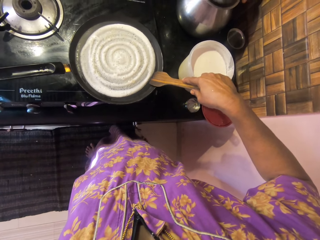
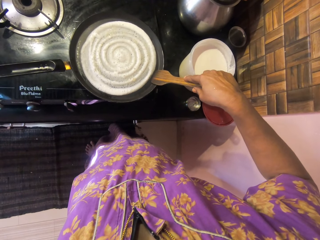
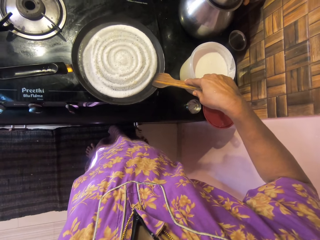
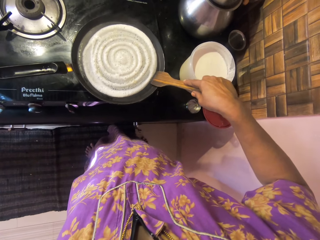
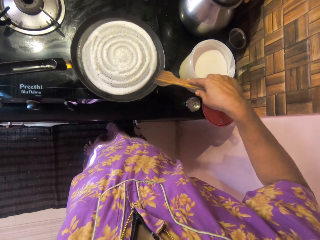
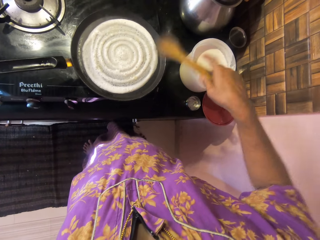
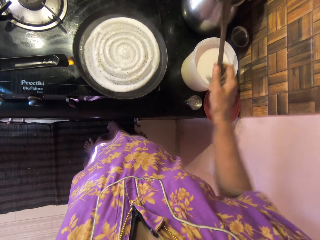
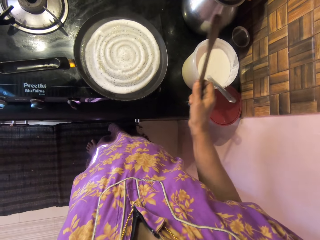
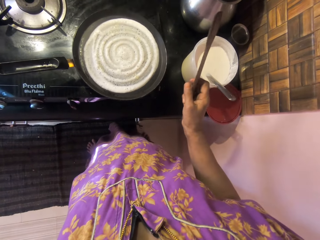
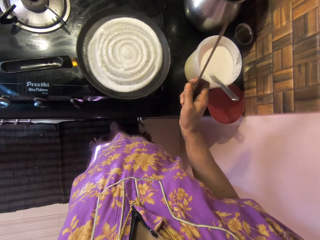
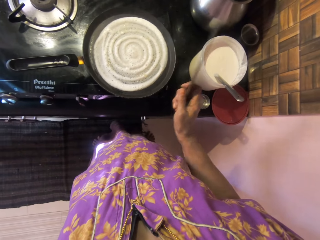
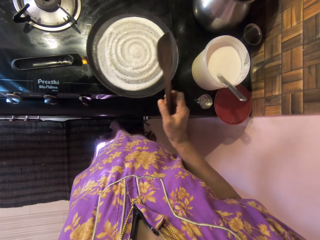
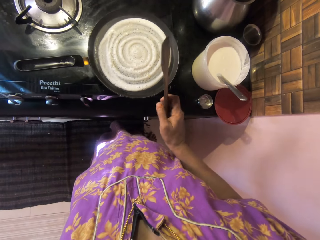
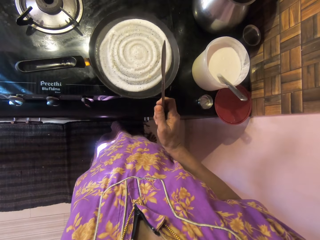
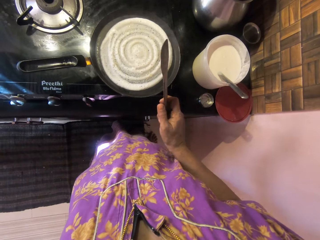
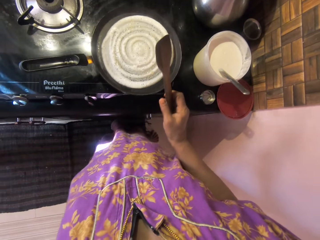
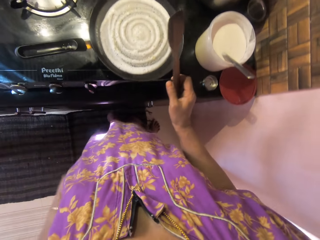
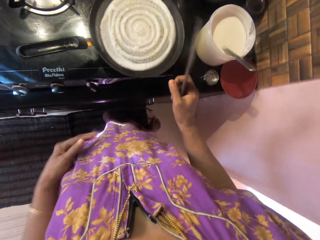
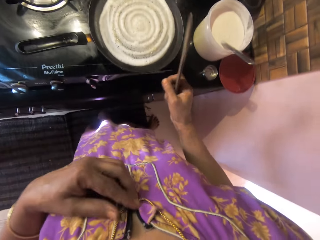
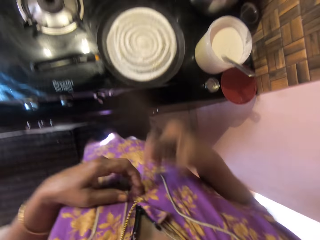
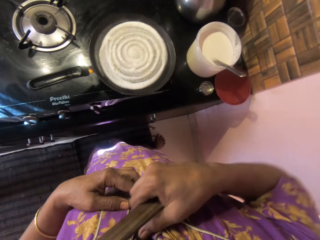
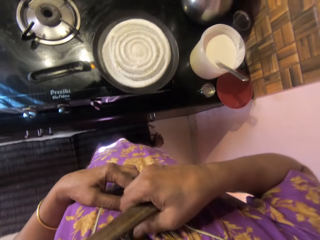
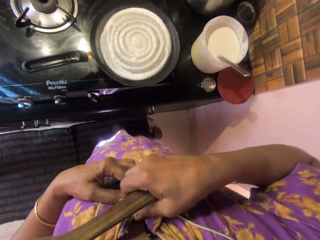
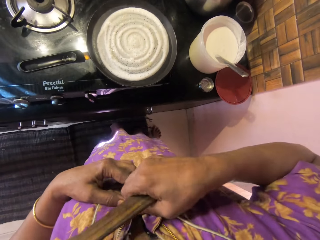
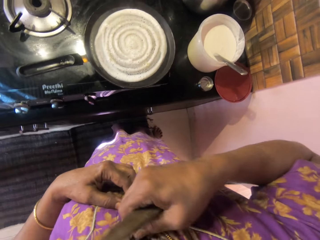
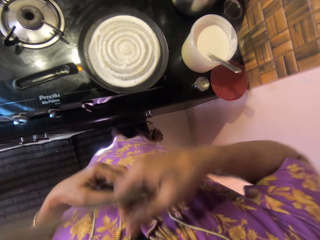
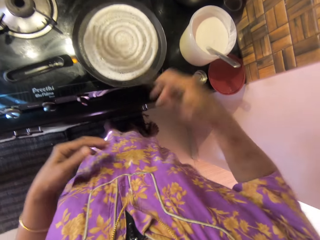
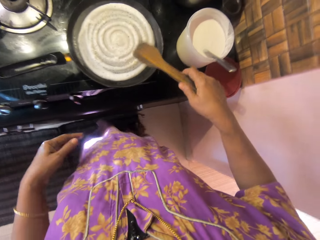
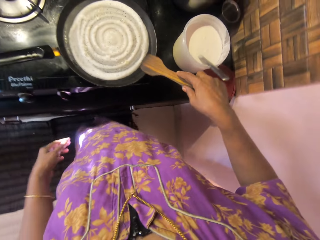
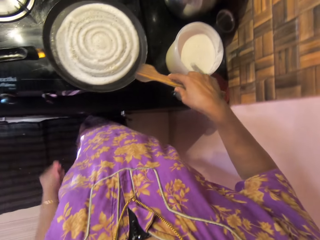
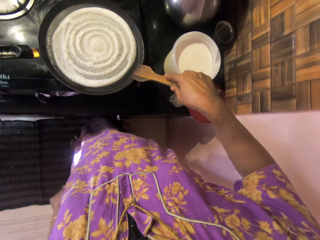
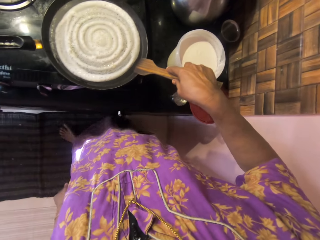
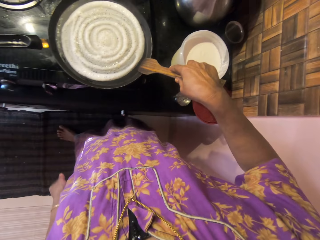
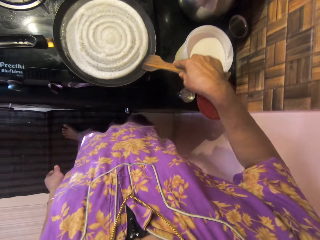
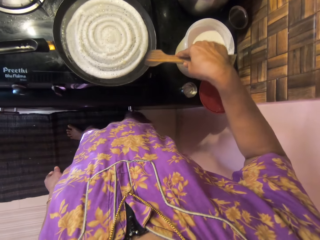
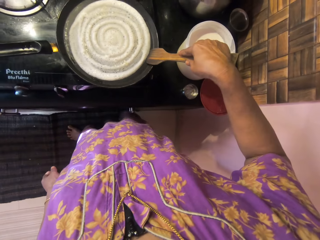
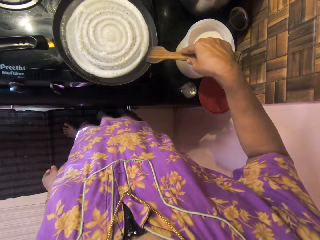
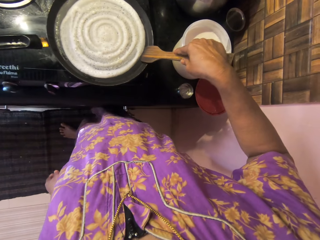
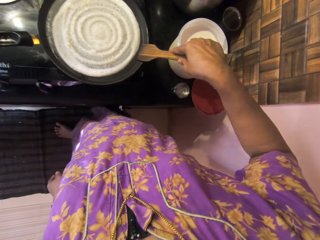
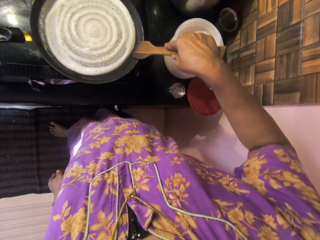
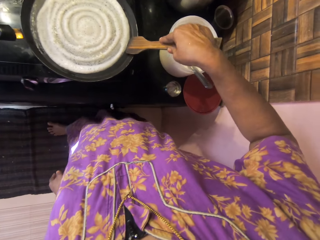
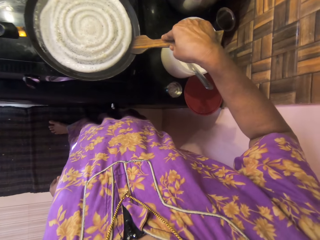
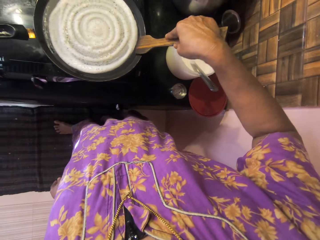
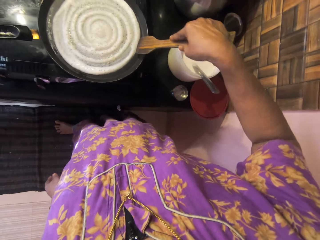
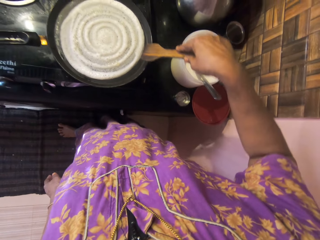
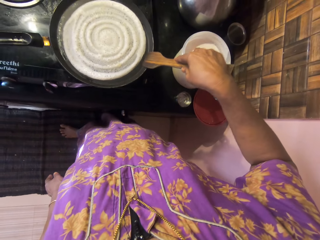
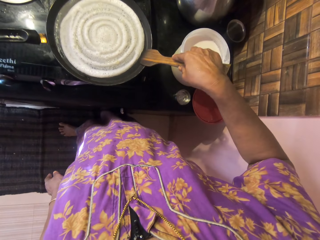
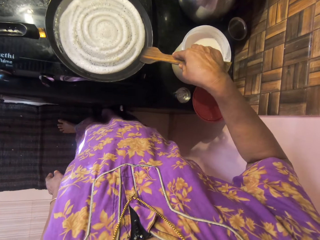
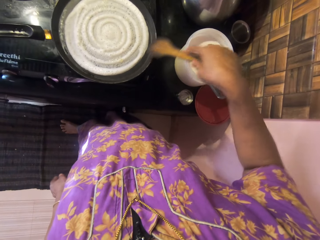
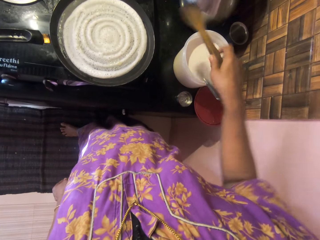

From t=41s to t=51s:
The camera wearer removes the spatula from the pan. She stops rubbing the cooking spoon in the pan. She adjusts the zip on her cloth with both hands. She rubs the cooking spoon in the pan. She adjusts the pancake on the pan using the spatula.

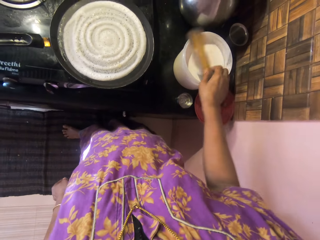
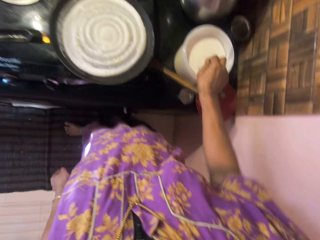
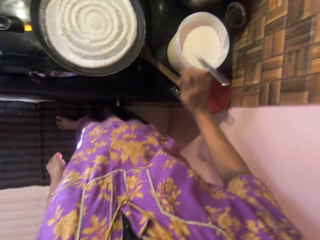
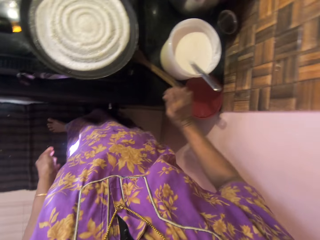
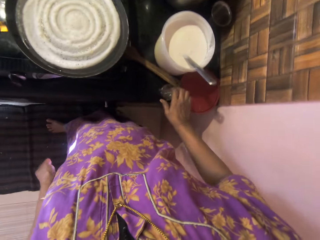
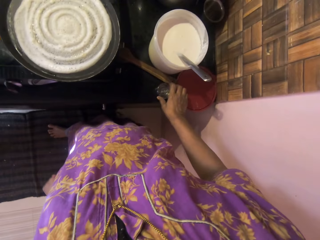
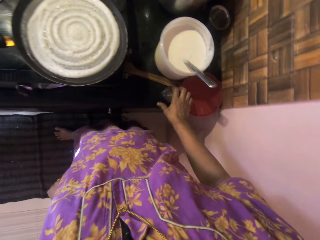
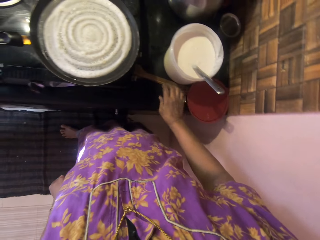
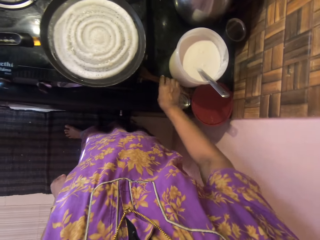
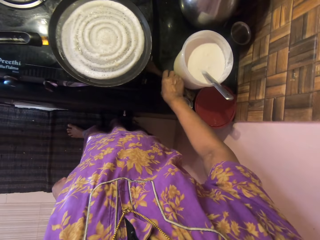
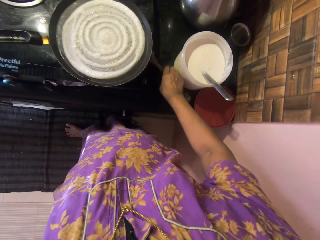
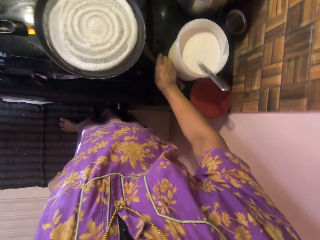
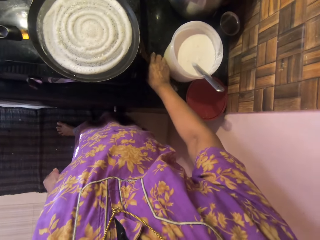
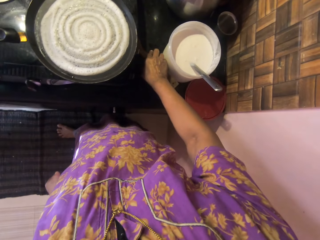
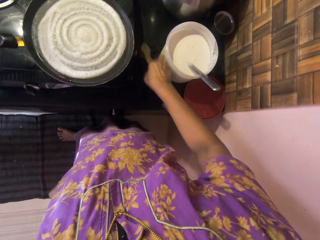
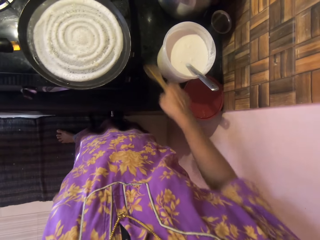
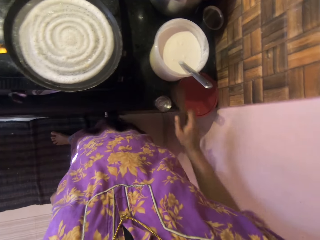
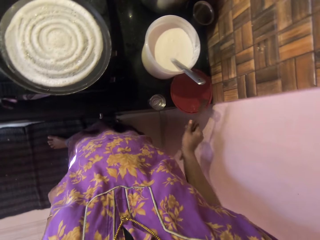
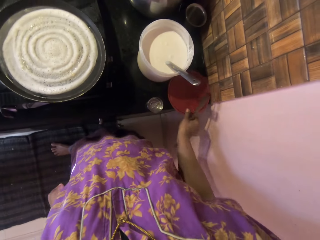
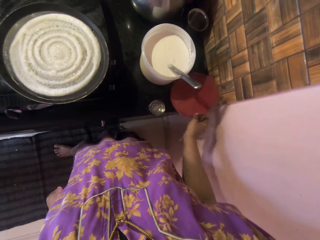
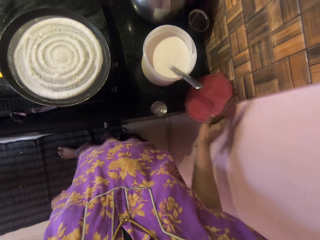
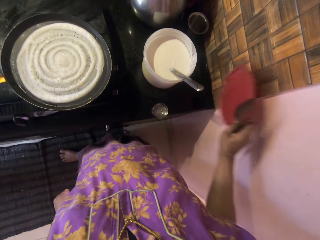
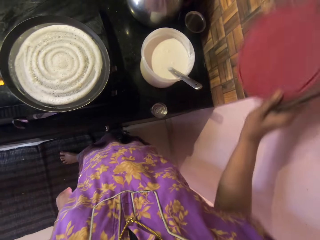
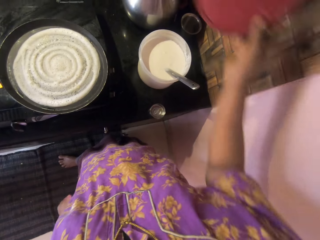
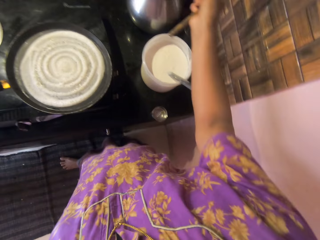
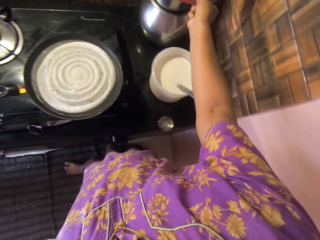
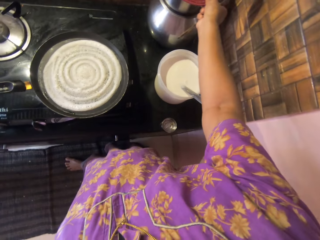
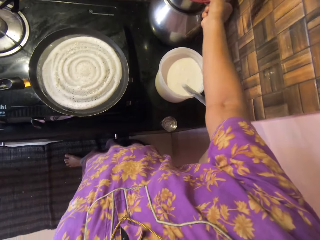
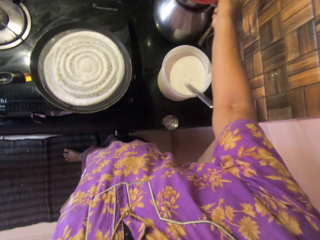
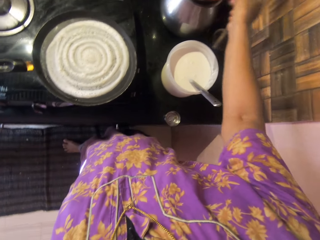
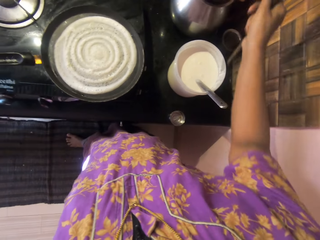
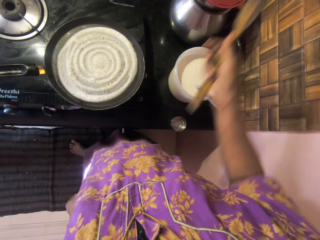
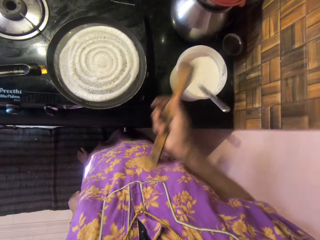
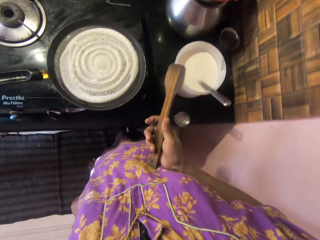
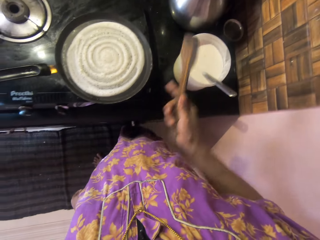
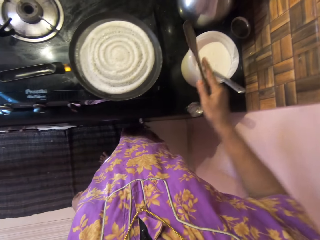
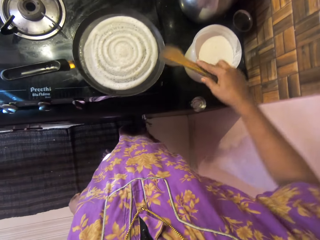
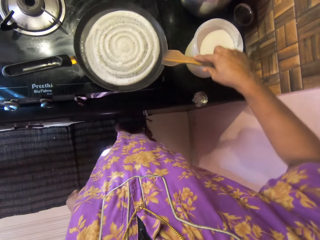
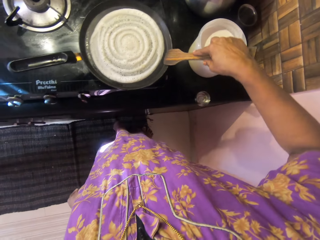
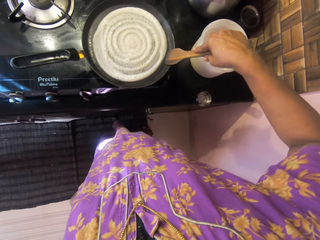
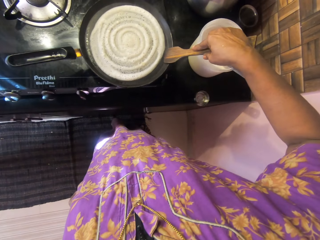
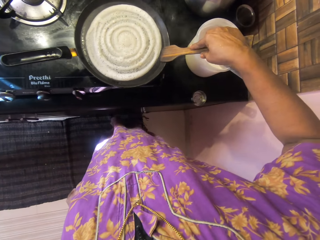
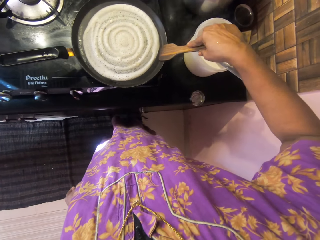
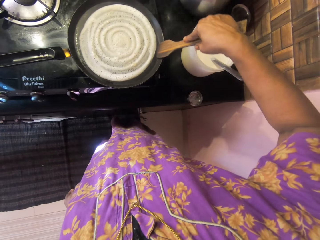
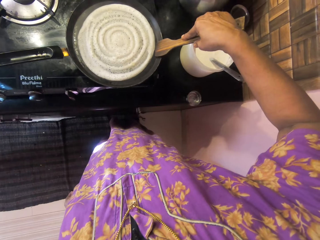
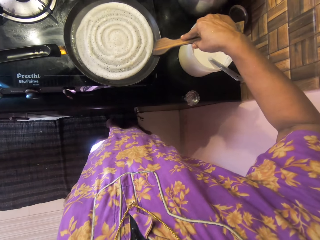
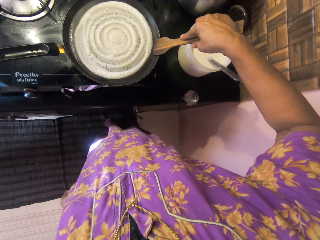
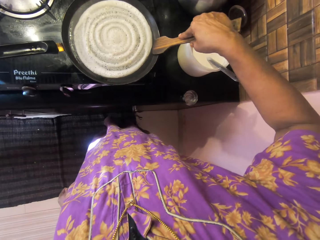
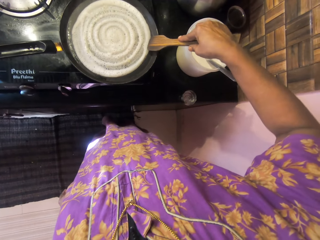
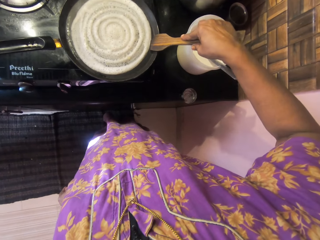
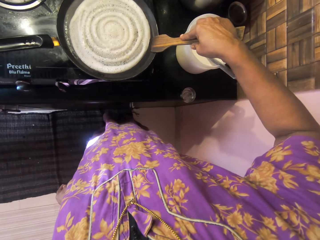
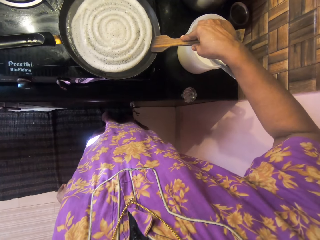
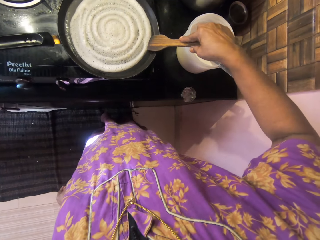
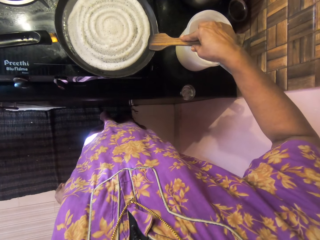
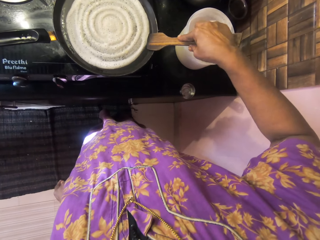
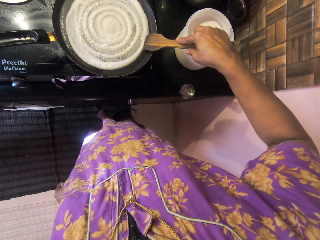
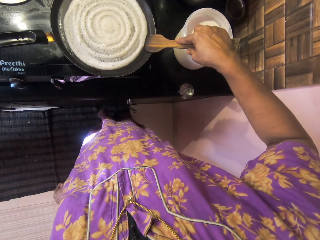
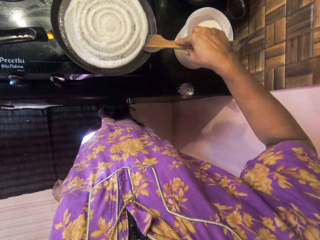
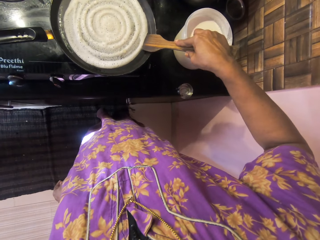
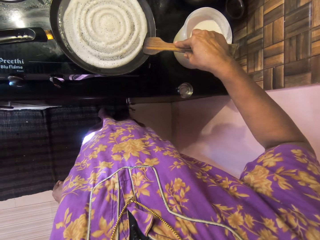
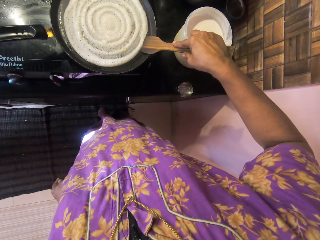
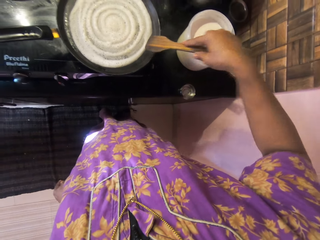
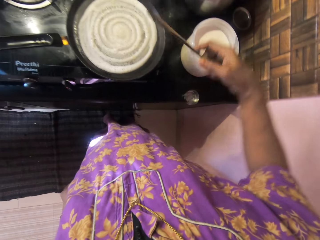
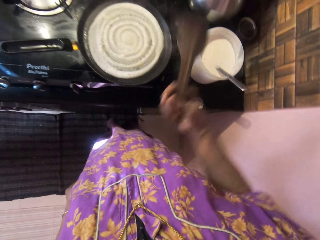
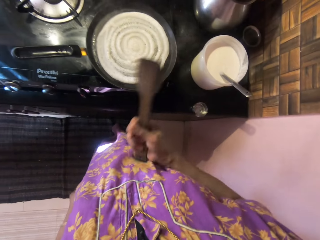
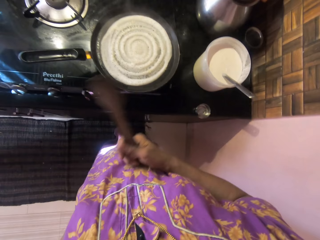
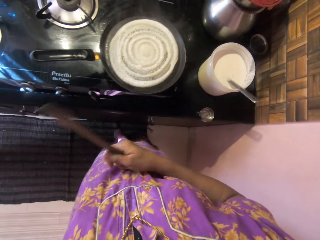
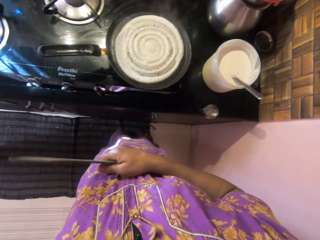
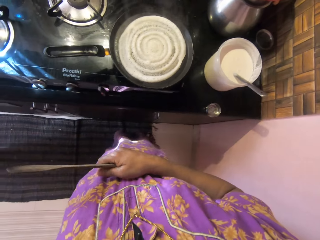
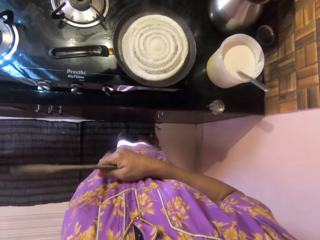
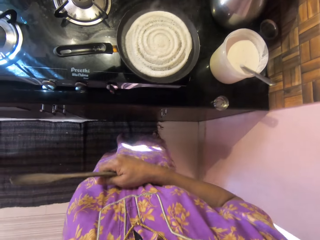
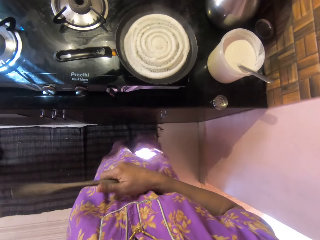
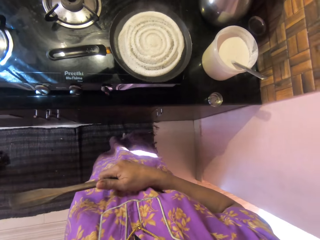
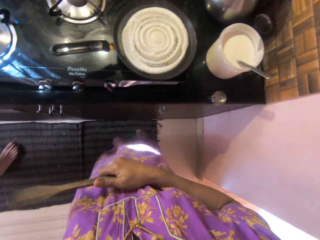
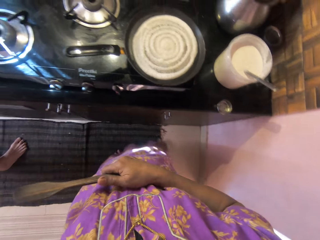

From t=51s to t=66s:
The spatula falls on the table from the camera wearer's right hand. The camera wearer touches a metallic container. She picks up the spatula from the table with her right hand. She moves the cooking spoon. She picks up a cover or container lid from the table with her right hand. She moves the container lid aside. She drops the cover on a different part of the table. She pokes her stomach using the cooking spoon. She rubs the cooking spoon in the pan. She adjusts the pancake on the pan using the spatula. She rubs the cooking spoon in the pan again. She removes the spatula from the pan. She places her right hand on her stomach.
